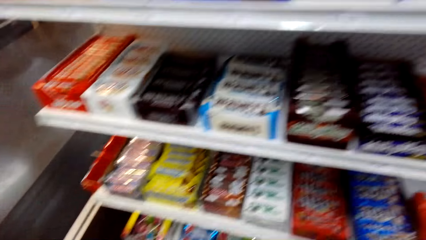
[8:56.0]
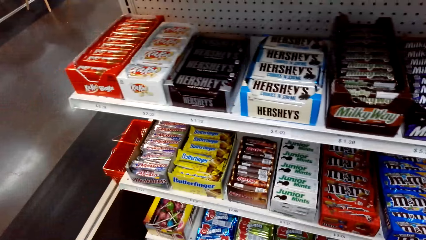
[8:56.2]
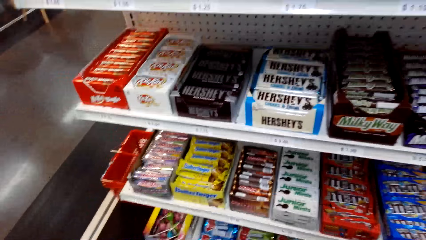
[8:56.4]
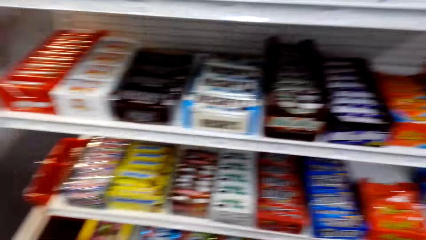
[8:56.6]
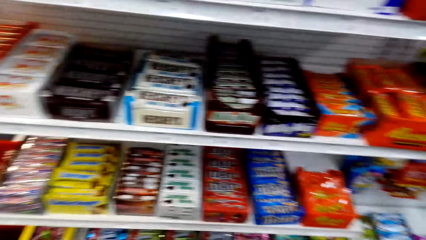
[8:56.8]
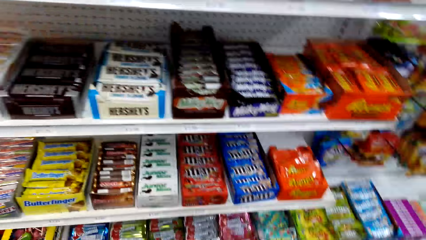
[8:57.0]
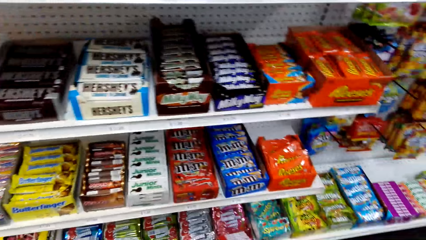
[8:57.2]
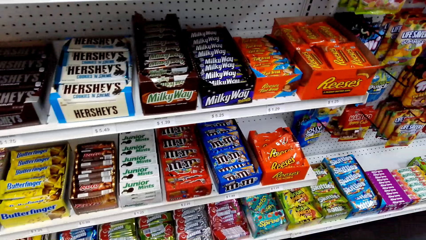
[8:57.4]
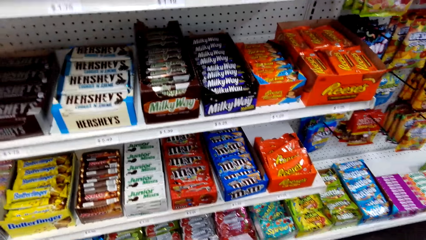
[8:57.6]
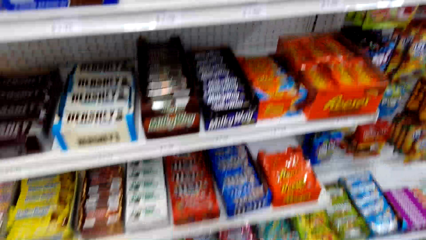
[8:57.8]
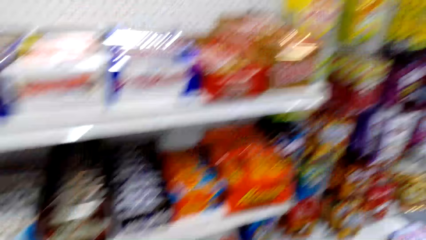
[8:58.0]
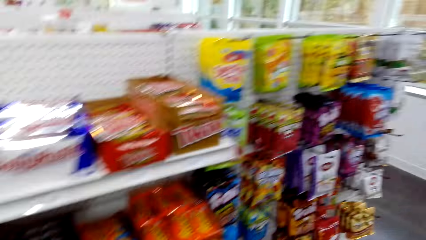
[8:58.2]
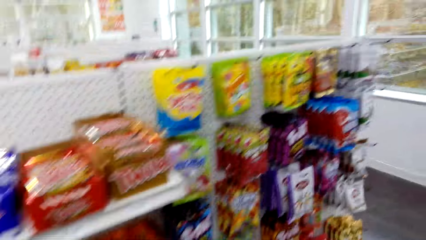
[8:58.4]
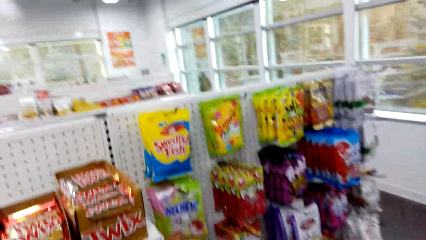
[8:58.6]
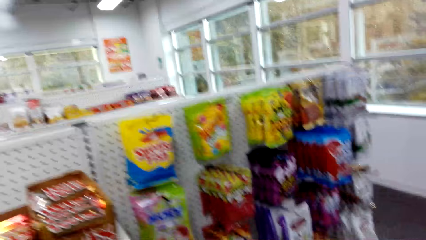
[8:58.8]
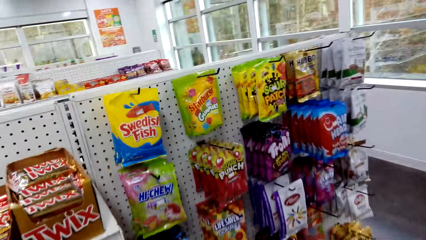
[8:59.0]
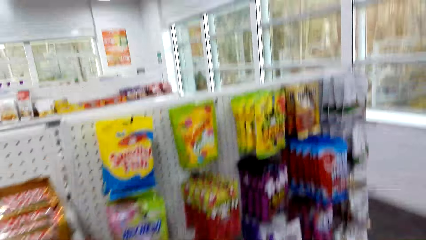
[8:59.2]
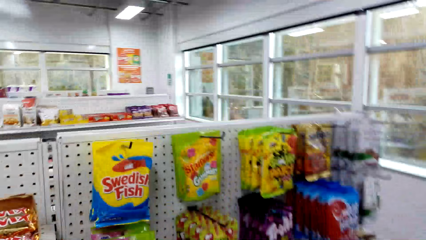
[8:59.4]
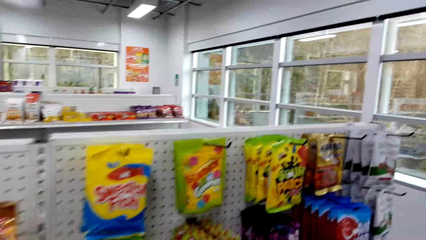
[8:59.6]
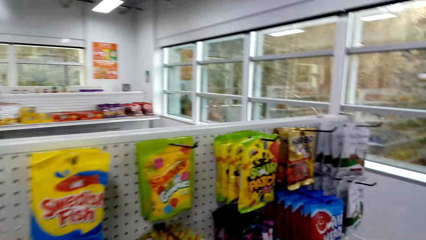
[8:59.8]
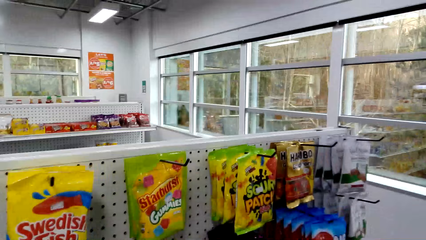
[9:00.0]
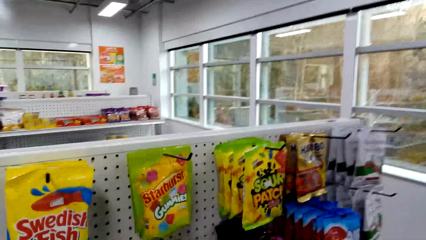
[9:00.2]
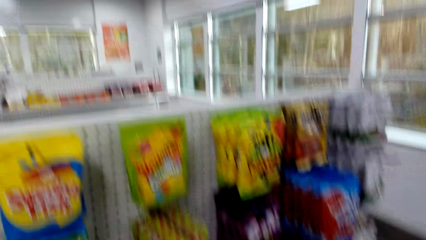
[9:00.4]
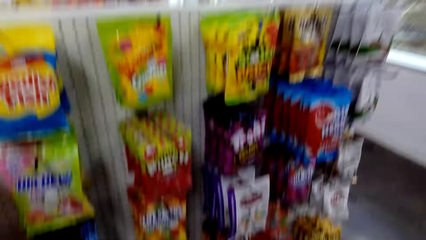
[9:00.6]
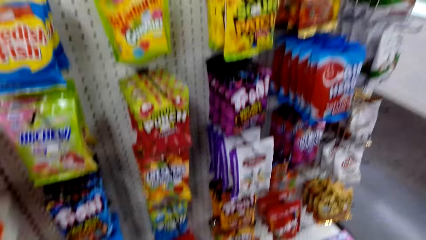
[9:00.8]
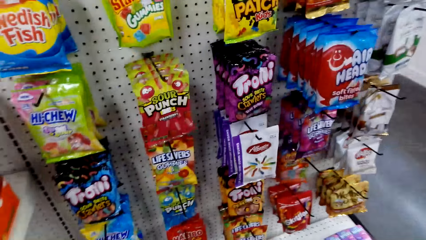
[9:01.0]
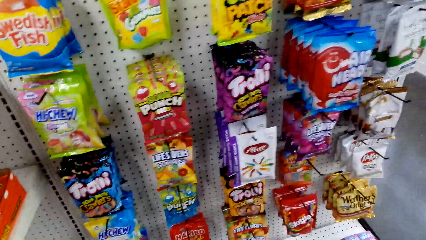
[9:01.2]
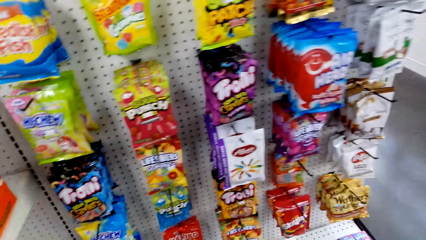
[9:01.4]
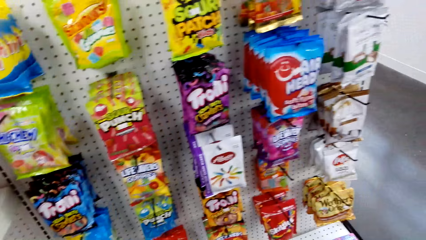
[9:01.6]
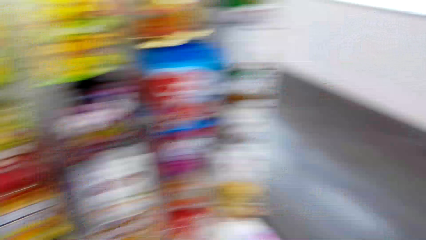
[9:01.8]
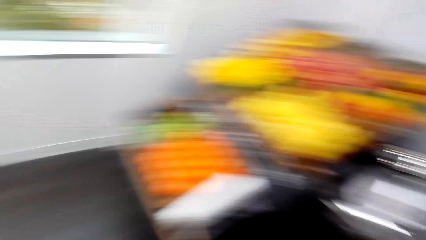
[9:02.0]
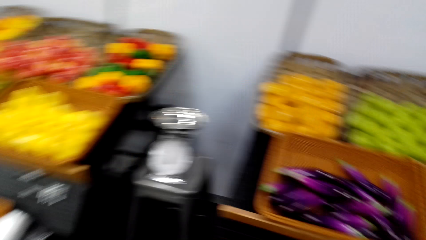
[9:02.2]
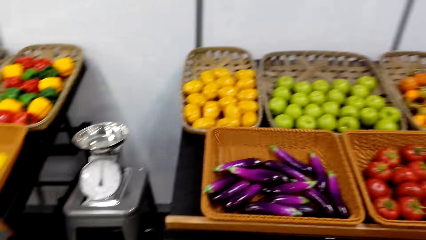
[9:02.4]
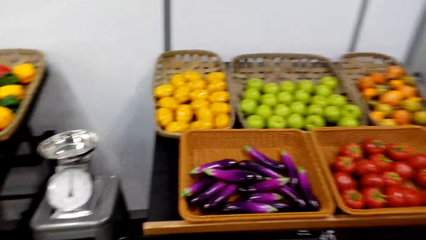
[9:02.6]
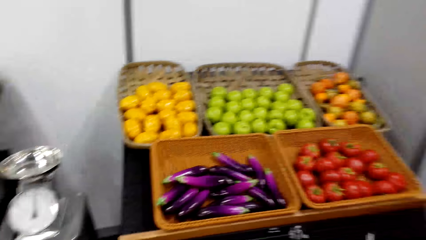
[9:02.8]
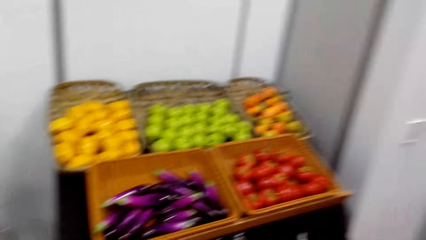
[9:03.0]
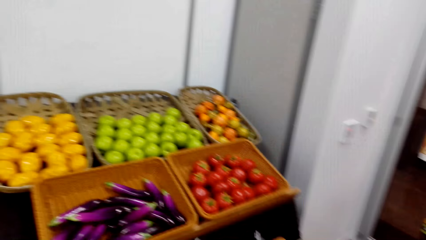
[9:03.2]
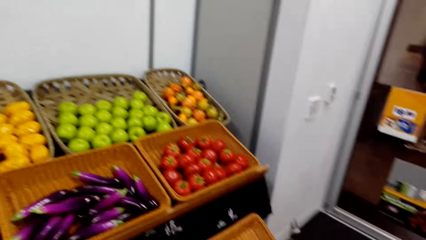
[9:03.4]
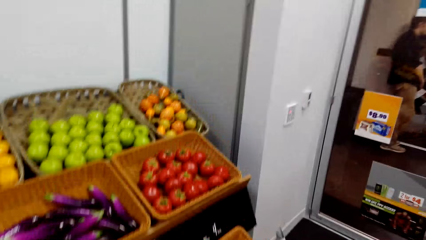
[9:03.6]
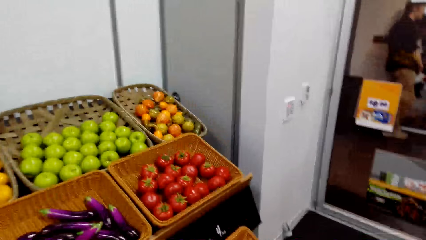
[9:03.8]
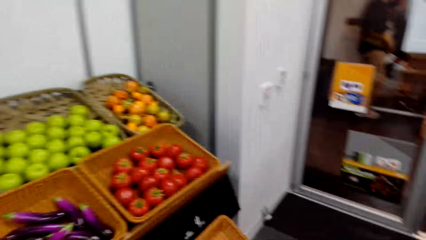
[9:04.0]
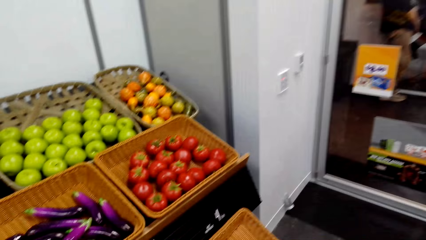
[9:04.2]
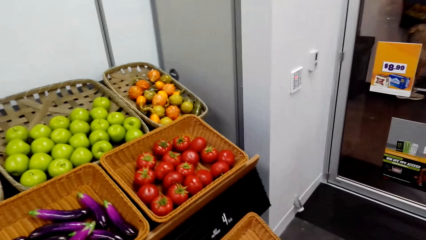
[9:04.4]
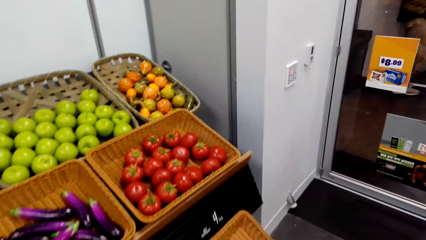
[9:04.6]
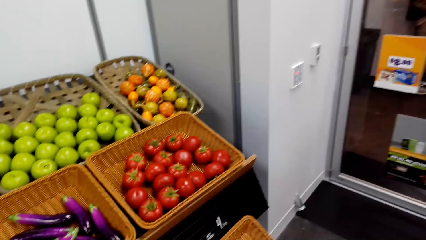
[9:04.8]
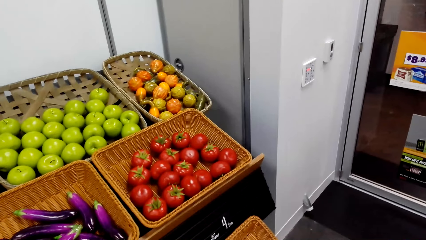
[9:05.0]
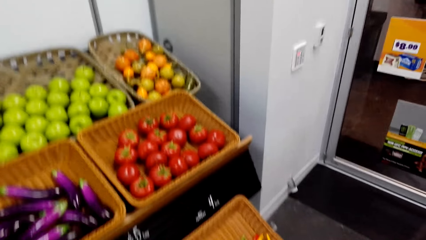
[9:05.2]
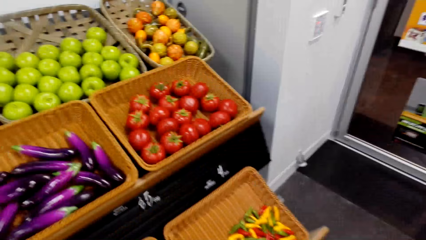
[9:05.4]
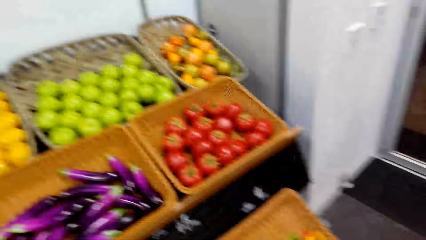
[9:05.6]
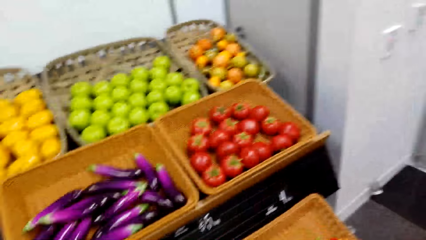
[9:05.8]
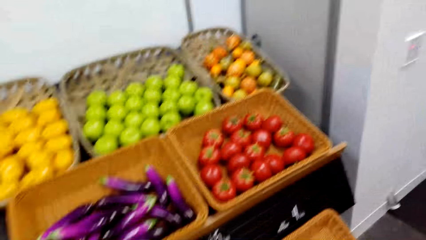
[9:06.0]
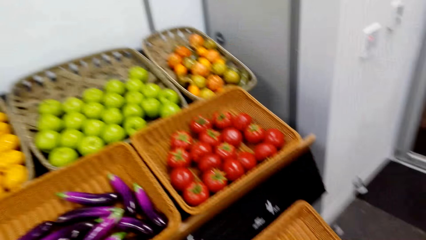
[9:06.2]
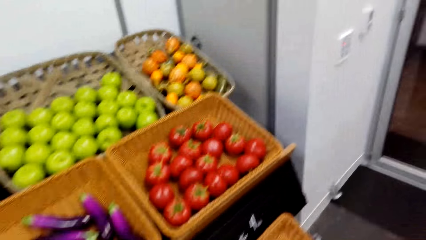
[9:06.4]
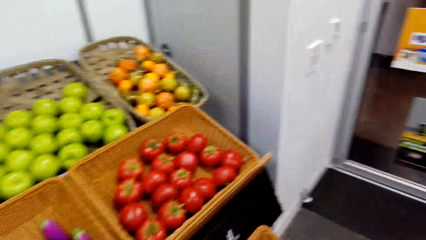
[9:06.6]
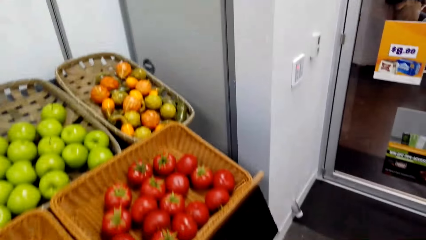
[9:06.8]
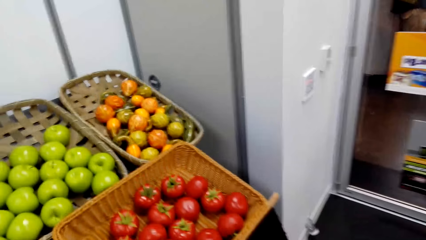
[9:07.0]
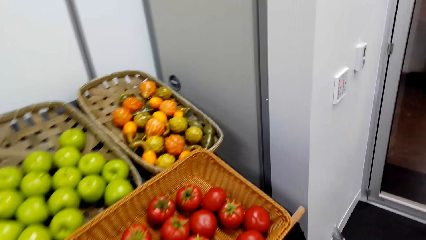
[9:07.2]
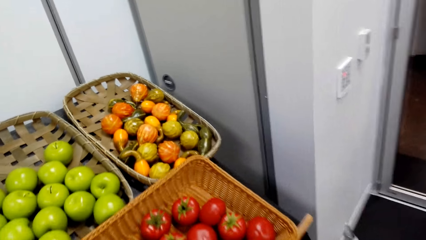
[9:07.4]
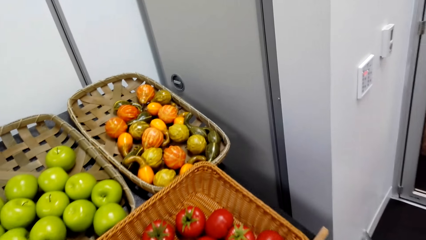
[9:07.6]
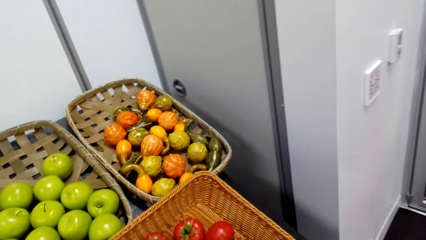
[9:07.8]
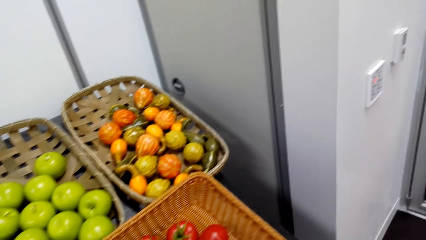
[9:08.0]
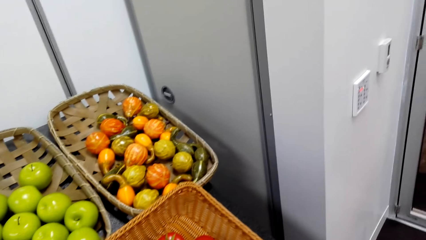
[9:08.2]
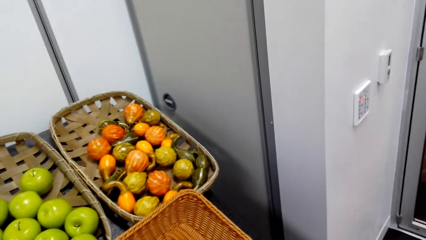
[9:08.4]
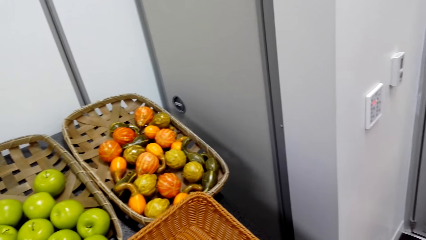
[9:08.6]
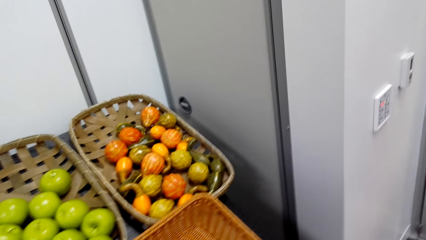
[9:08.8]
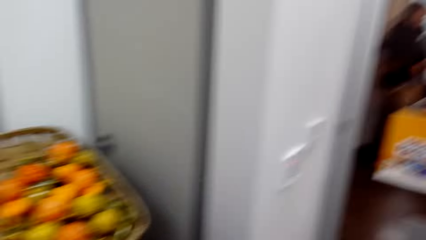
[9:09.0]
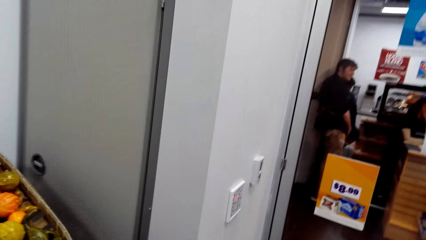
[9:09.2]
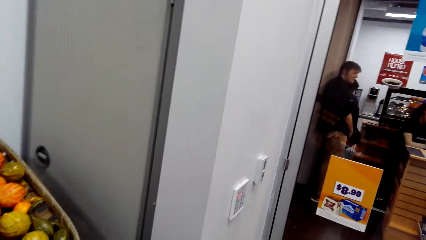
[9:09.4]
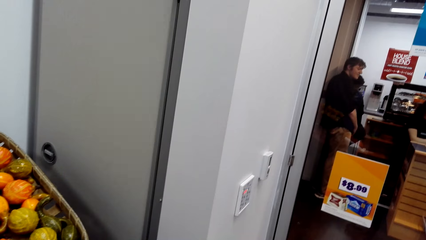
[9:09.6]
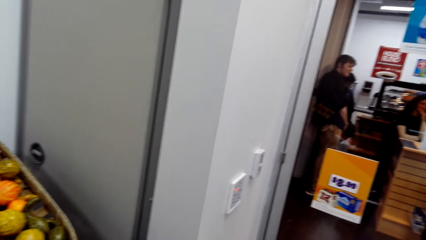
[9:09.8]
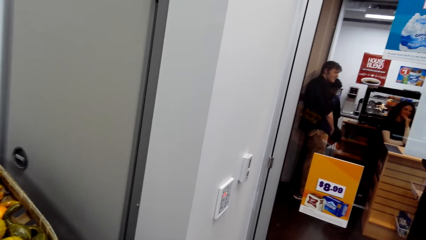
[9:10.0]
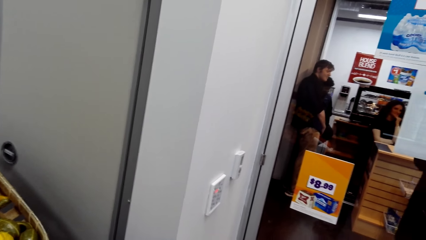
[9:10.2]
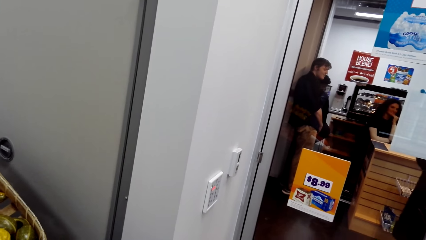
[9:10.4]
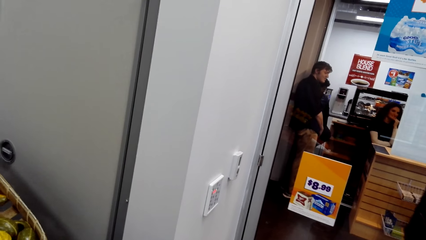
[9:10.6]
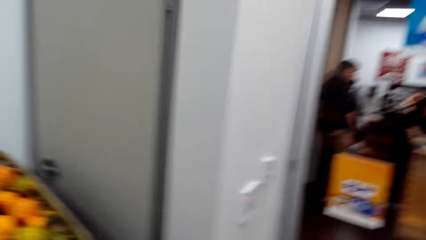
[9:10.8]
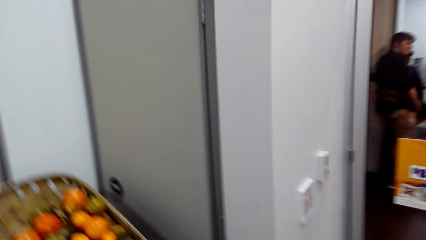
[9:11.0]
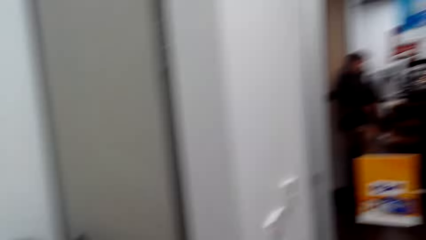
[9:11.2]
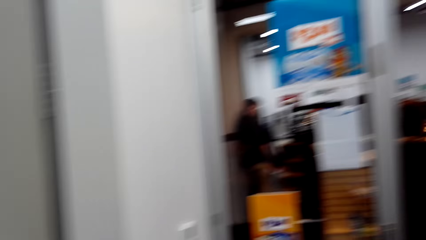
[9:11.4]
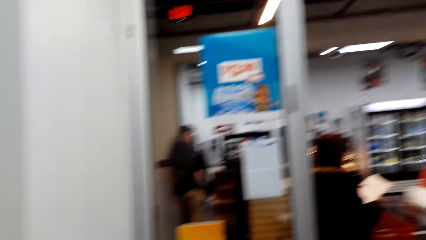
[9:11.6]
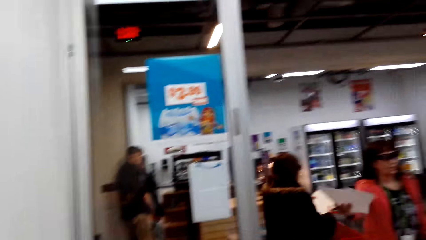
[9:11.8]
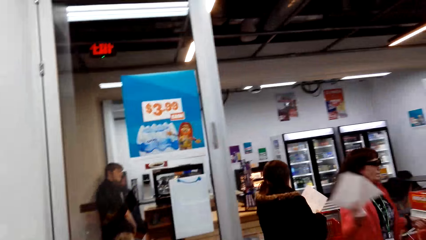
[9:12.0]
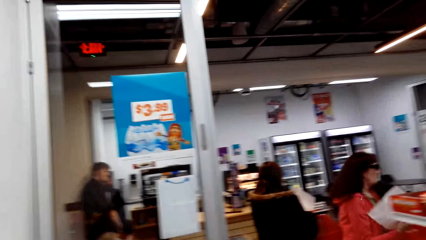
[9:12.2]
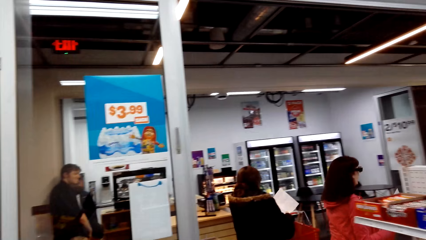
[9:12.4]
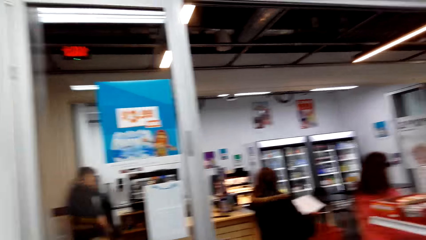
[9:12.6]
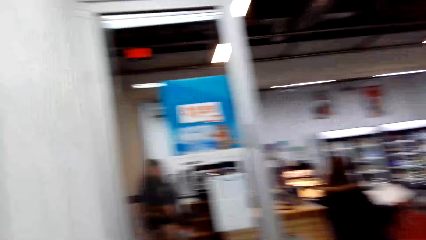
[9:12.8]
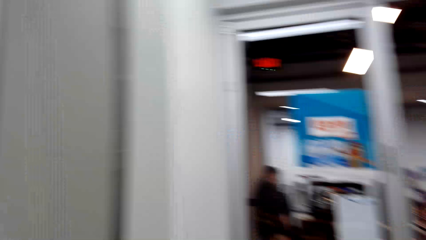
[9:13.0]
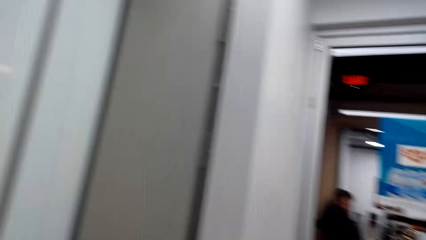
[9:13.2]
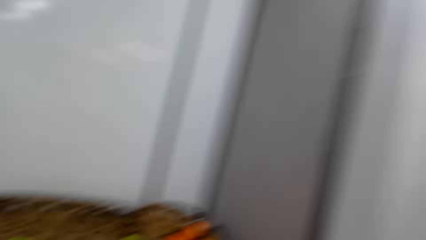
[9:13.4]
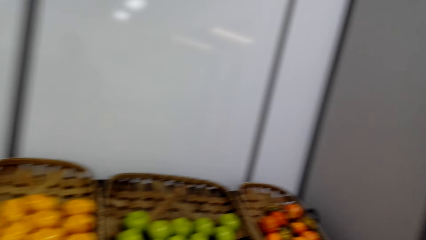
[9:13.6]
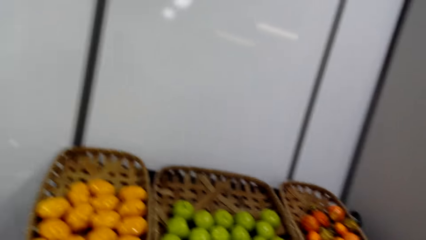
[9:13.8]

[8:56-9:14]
The camera wearer looks around. They walk around. They look around. They turn around. They look around. They look around again. They talk. They turn around.
